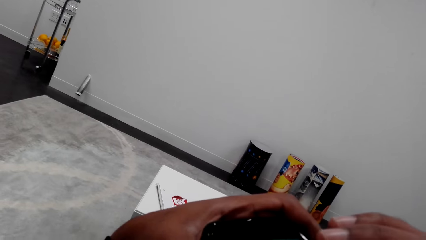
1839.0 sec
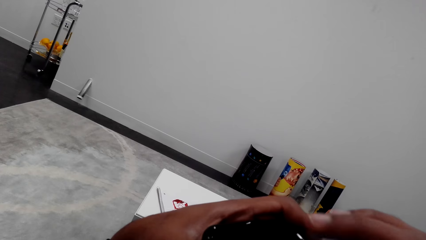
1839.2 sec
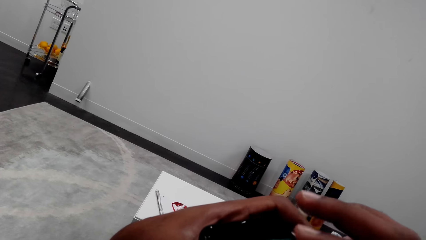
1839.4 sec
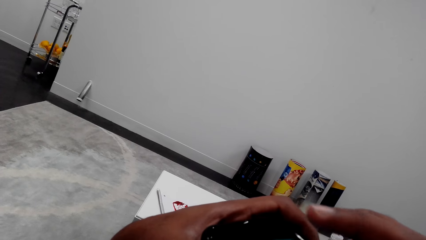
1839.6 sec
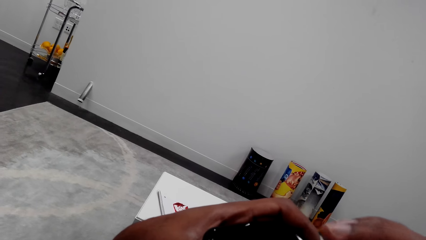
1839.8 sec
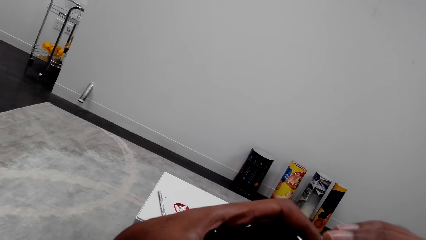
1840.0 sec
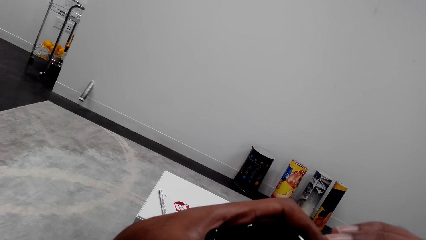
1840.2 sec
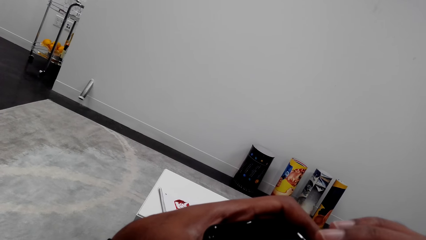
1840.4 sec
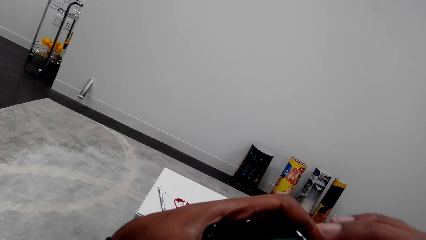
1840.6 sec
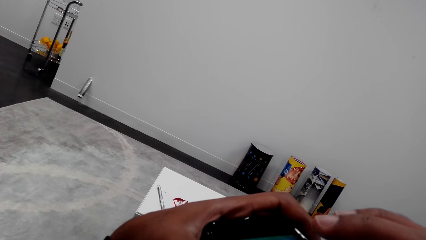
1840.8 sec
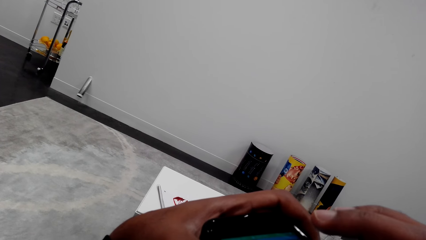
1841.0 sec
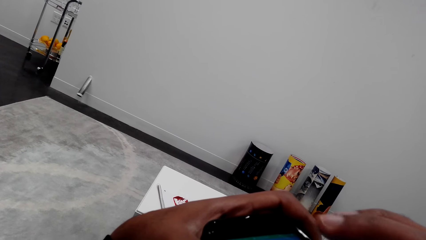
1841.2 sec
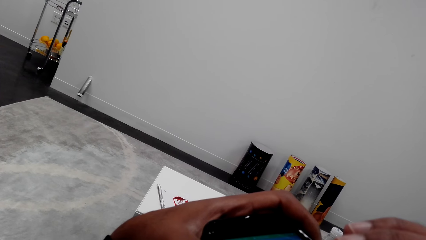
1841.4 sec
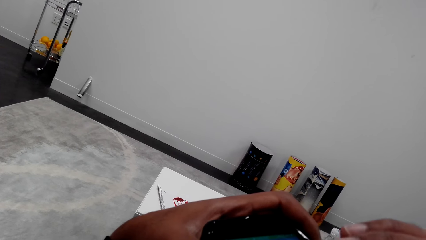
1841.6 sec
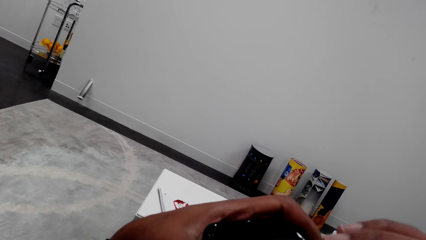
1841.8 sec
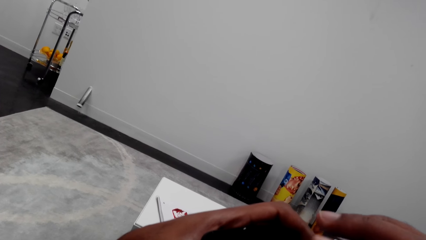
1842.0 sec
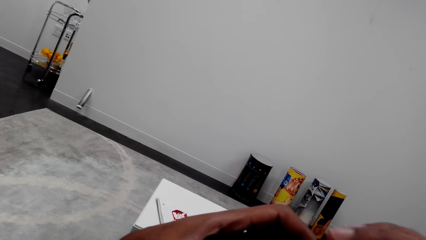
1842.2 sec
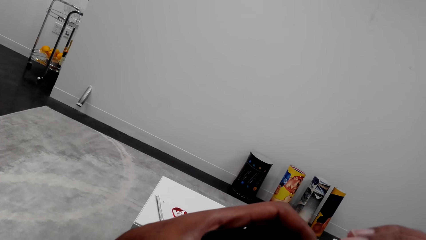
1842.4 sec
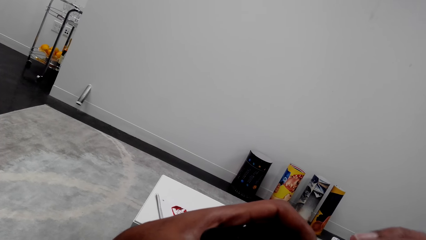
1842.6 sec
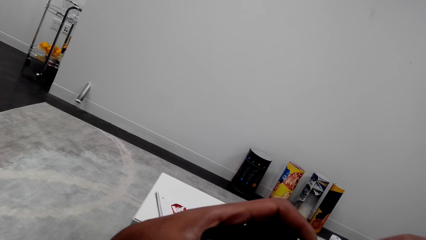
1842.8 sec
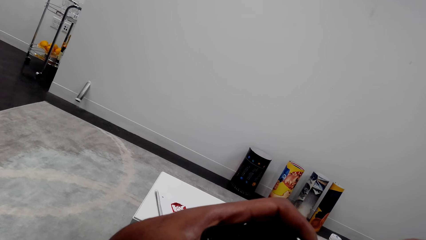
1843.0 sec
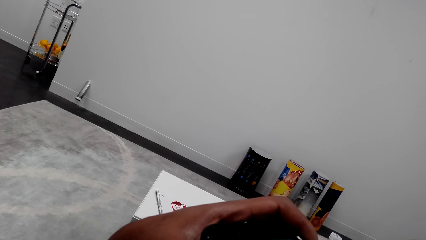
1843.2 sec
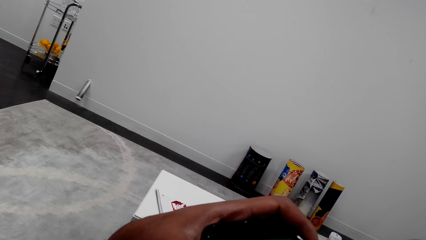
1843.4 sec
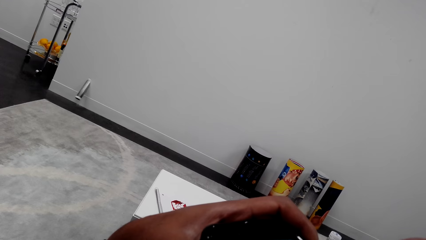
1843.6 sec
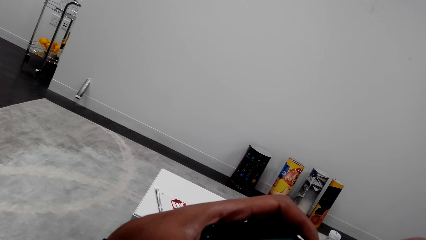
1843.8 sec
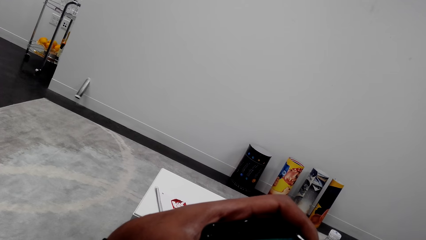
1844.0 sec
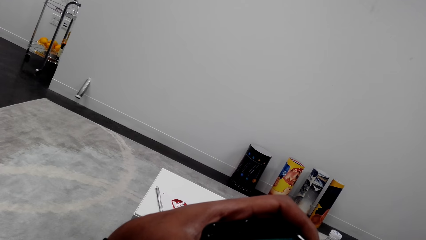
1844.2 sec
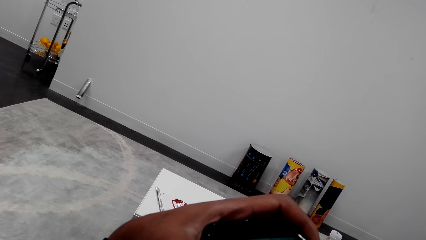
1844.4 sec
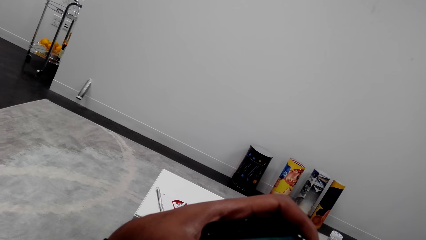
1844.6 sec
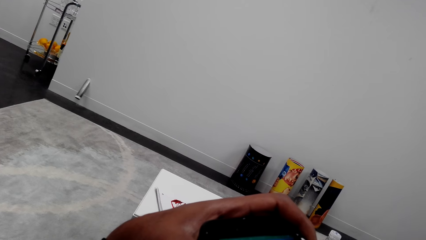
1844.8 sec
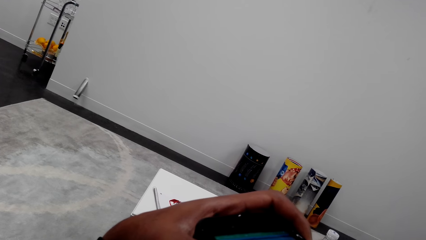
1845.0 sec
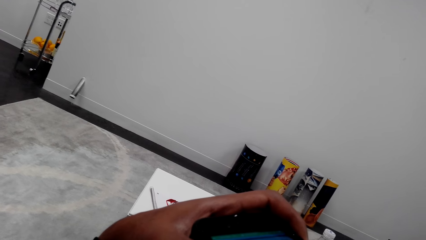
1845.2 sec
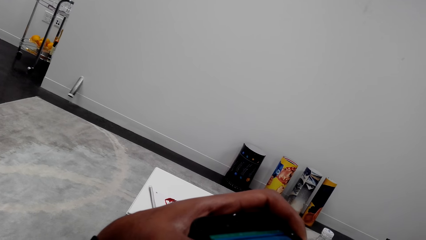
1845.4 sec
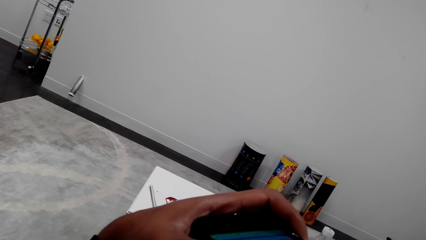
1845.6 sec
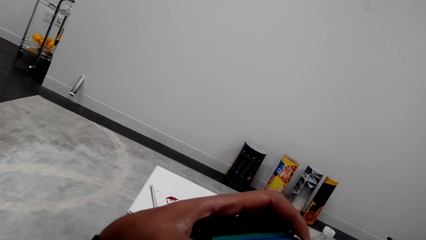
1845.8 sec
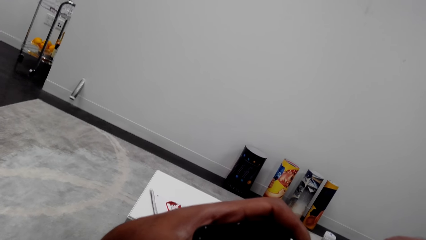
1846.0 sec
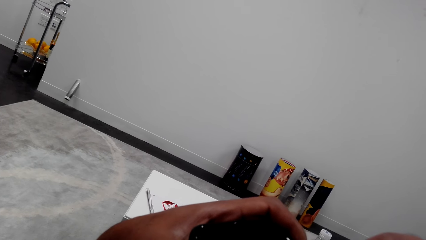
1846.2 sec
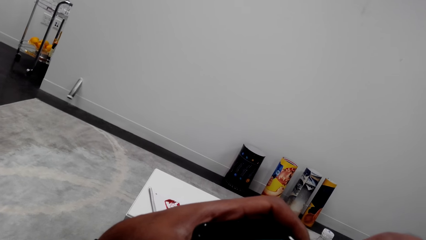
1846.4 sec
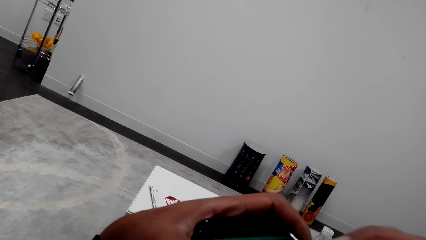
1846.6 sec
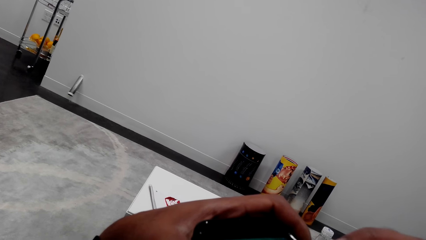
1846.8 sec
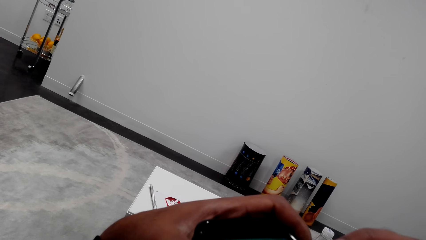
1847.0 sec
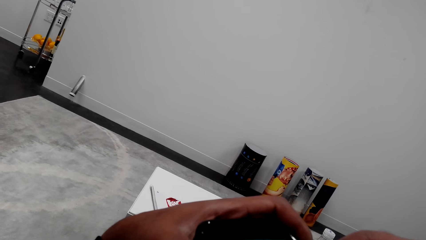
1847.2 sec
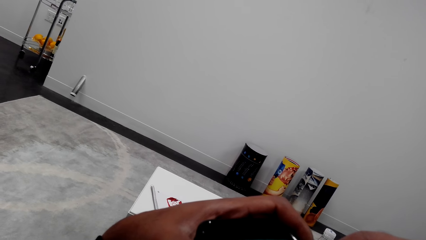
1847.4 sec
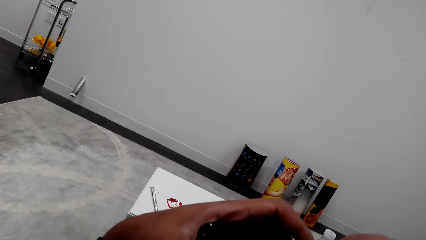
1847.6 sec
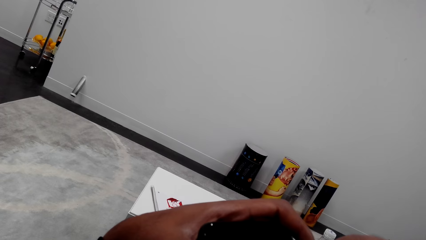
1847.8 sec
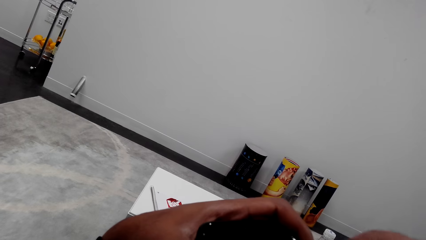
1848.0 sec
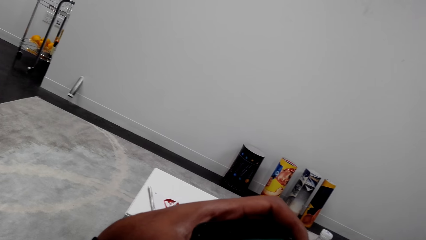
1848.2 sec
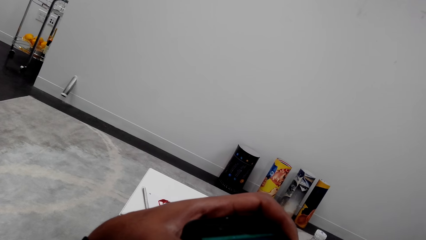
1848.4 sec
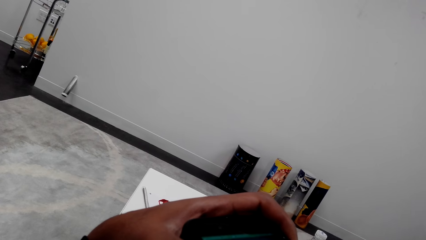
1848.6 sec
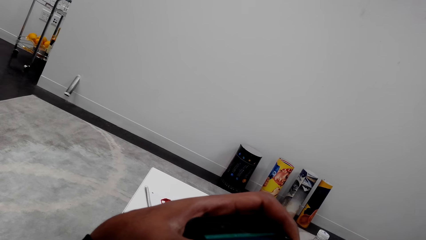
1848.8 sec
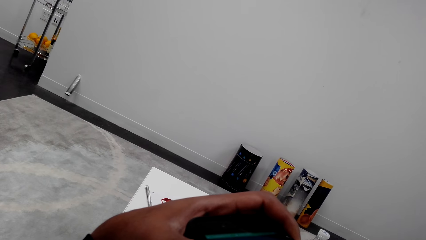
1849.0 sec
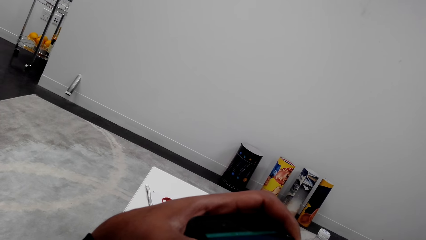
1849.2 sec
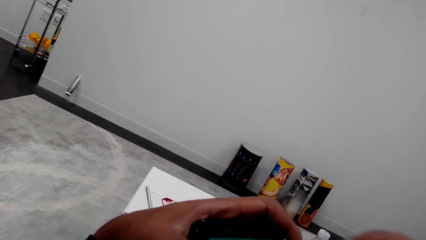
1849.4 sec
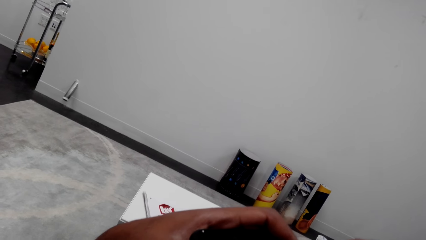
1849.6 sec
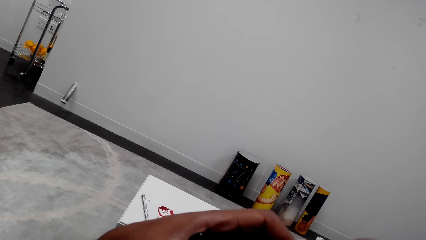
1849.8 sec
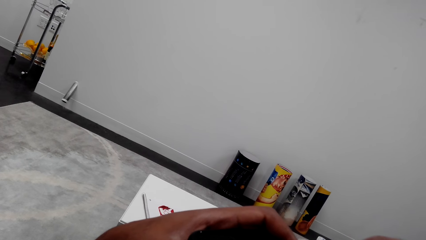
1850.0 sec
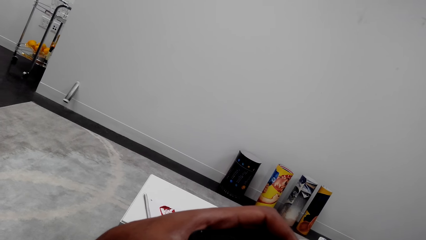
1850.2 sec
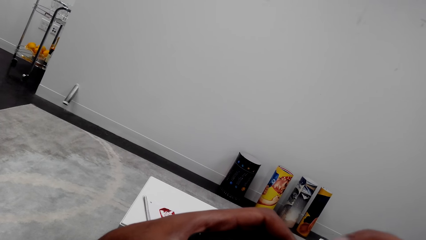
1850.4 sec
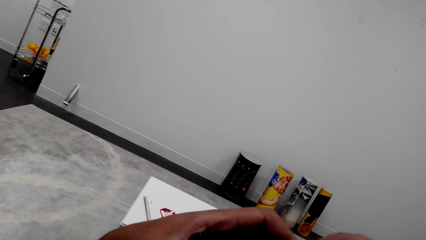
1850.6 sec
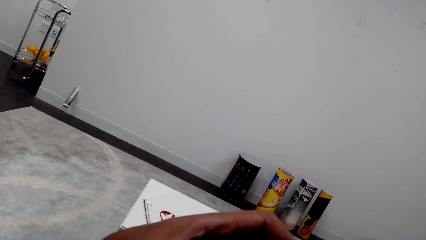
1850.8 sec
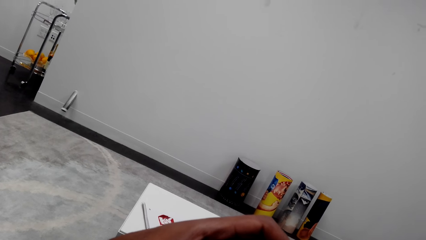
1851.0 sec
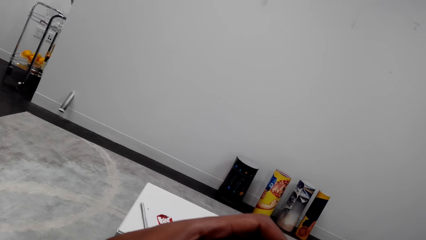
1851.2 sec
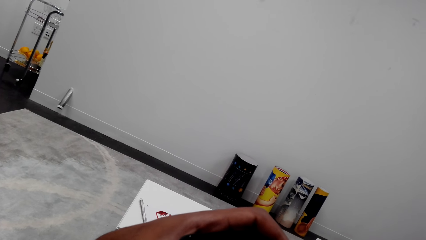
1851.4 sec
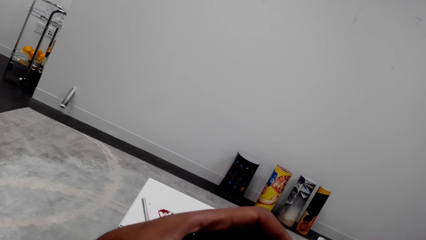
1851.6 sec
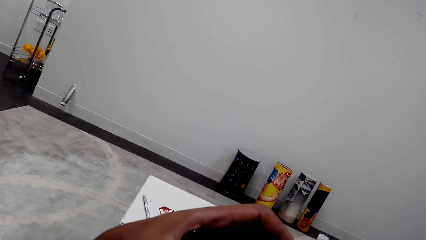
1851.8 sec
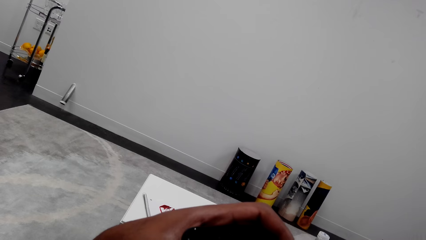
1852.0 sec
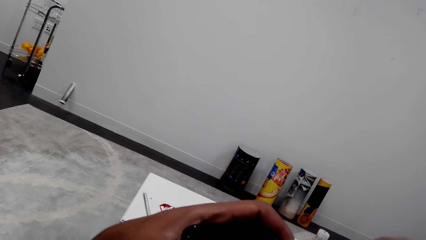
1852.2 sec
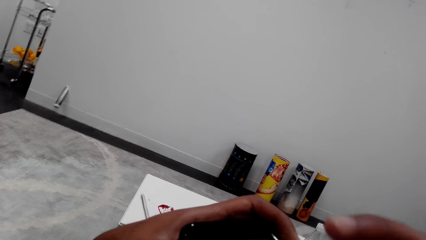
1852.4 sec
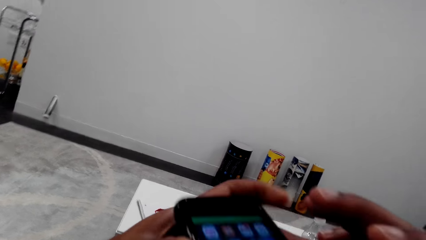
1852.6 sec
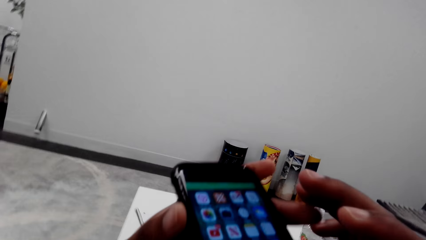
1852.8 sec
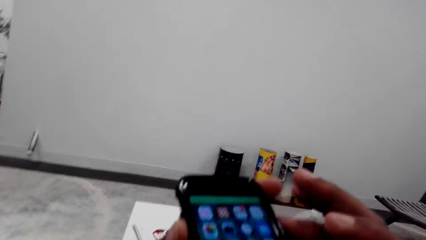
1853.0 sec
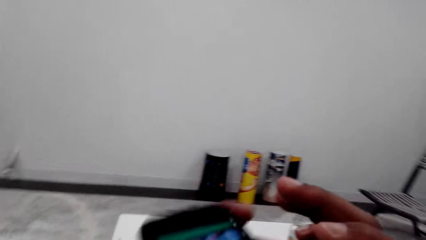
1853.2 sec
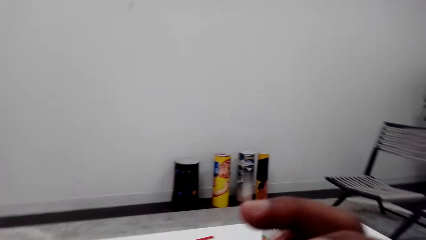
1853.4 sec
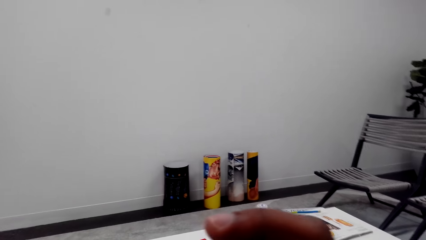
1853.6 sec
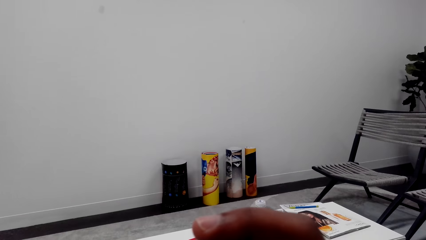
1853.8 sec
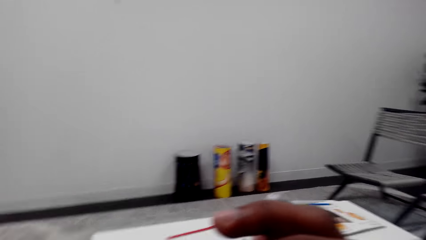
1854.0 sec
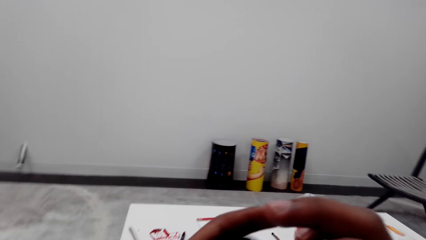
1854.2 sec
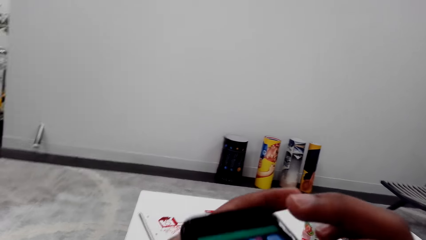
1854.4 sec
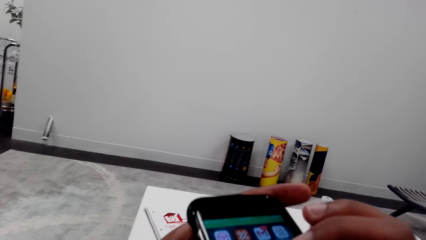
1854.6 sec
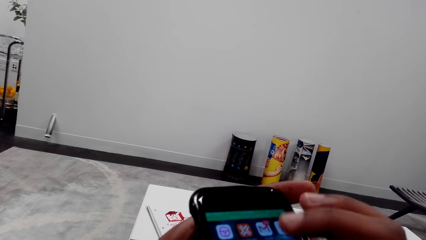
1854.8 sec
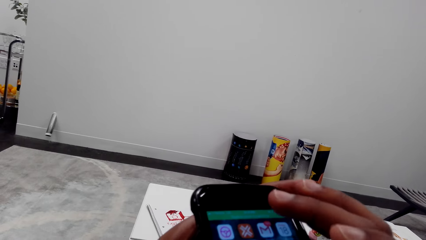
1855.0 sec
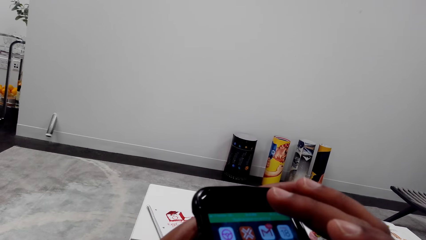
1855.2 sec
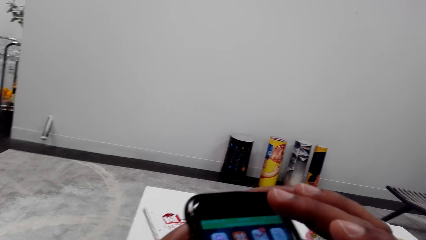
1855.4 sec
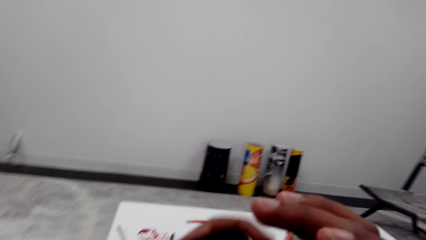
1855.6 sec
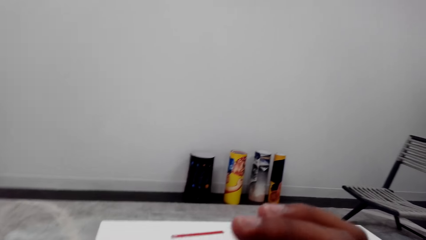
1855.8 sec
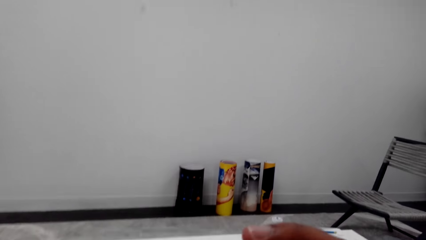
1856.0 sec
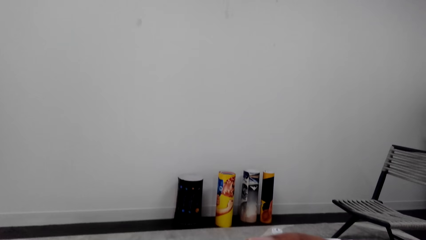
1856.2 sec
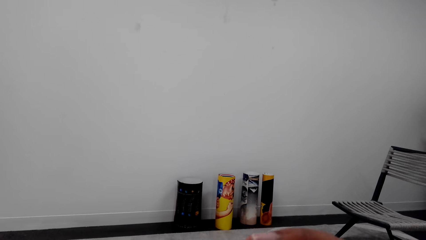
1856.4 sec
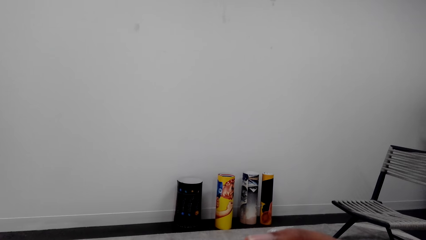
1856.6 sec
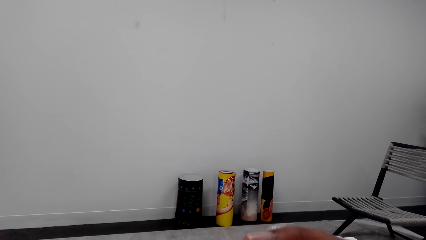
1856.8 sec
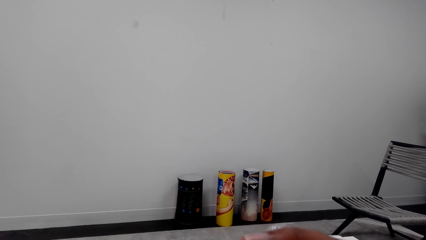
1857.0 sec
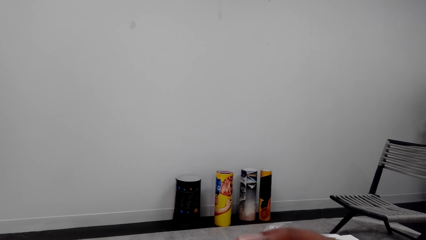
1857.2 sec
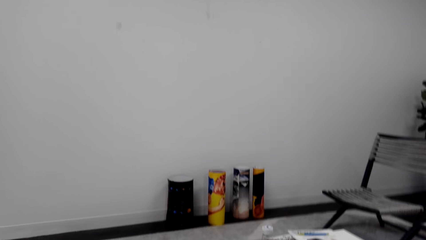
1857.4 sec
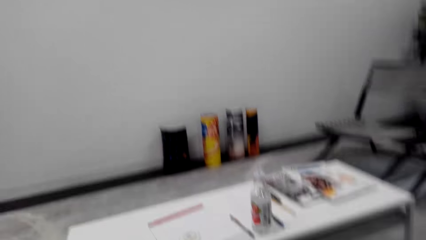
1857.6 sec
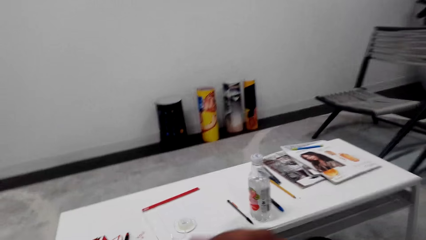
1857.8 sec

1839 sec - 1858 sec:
The camera wearer moves the right hand. They hold the phone. They look at the phone. They lift the right hand. They lift the phone. They move the phone. They look around. They lift the phone. They operate the phone. They move the phone. They look around. They sit on the chair on the floor.
